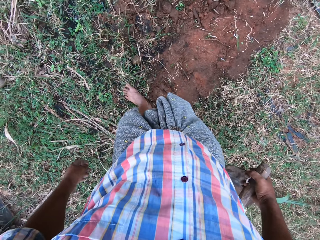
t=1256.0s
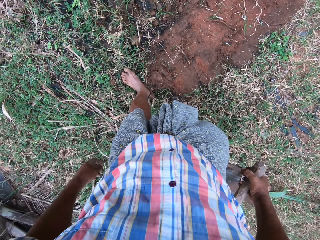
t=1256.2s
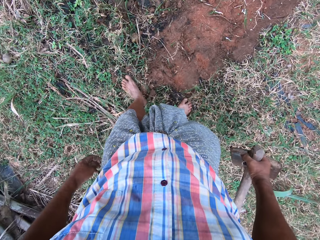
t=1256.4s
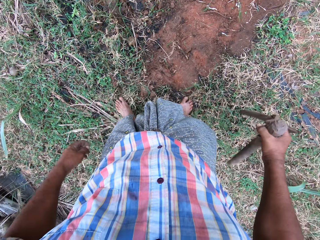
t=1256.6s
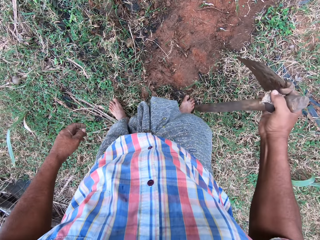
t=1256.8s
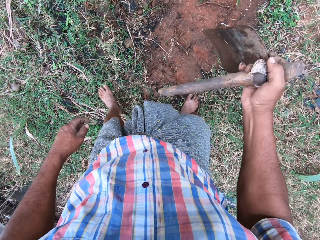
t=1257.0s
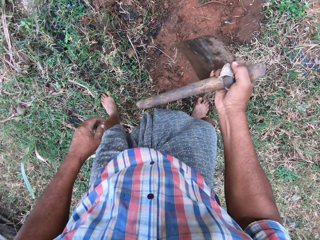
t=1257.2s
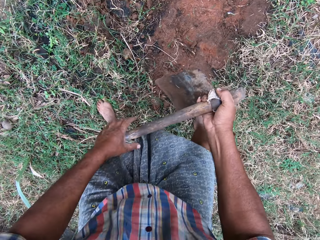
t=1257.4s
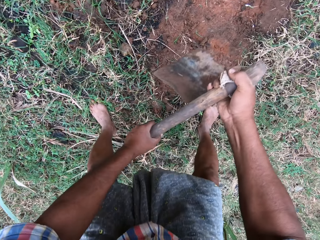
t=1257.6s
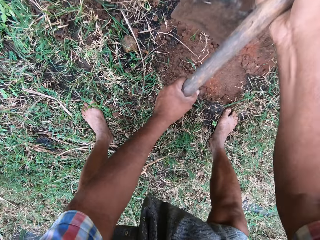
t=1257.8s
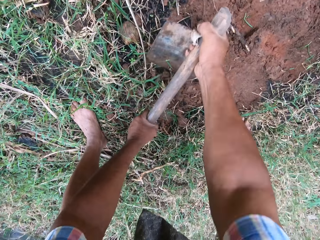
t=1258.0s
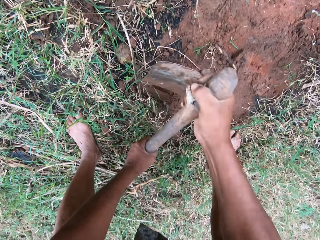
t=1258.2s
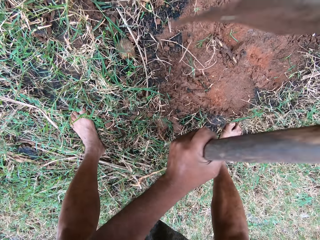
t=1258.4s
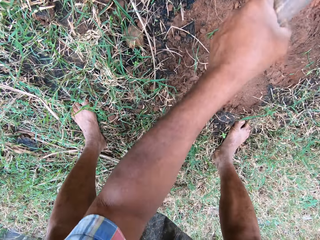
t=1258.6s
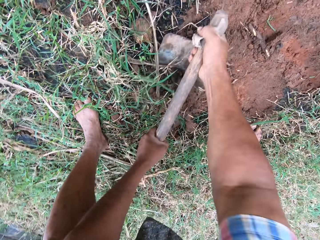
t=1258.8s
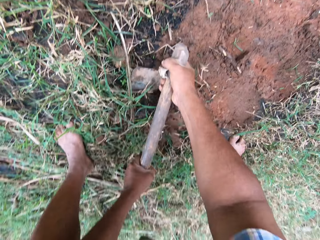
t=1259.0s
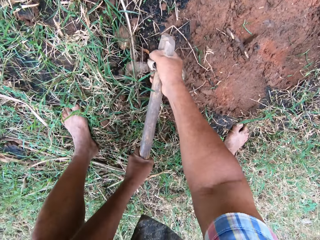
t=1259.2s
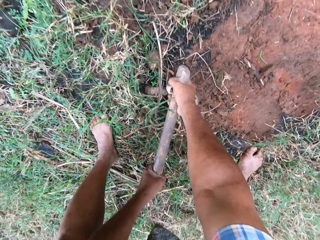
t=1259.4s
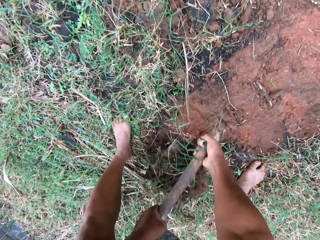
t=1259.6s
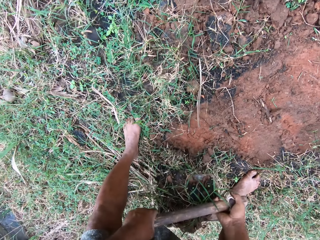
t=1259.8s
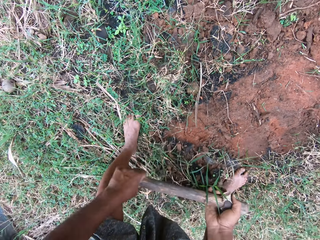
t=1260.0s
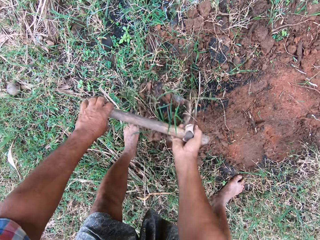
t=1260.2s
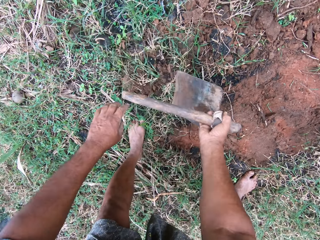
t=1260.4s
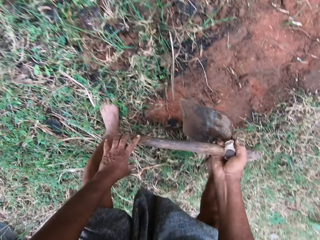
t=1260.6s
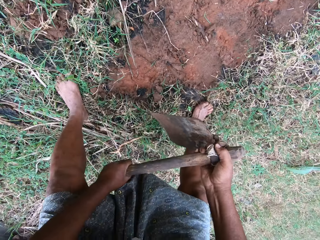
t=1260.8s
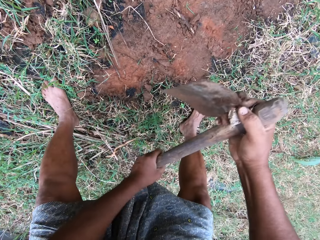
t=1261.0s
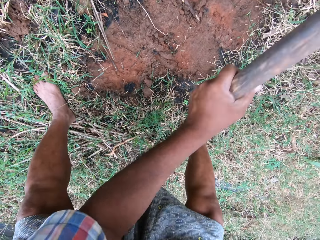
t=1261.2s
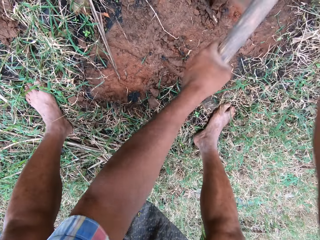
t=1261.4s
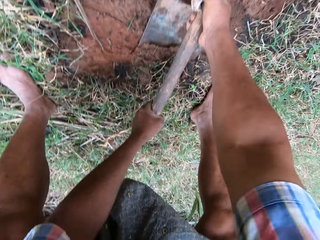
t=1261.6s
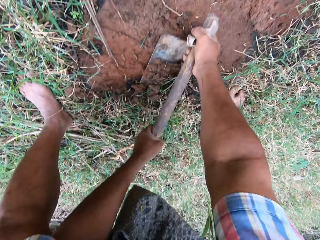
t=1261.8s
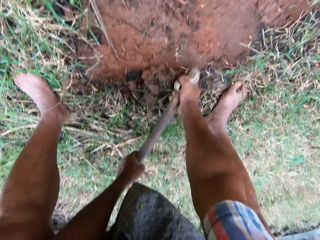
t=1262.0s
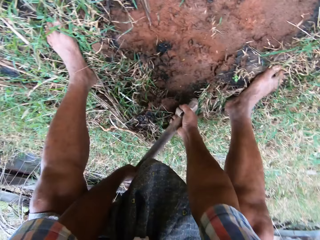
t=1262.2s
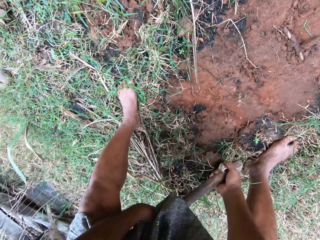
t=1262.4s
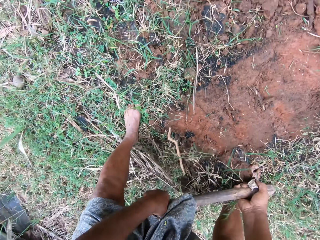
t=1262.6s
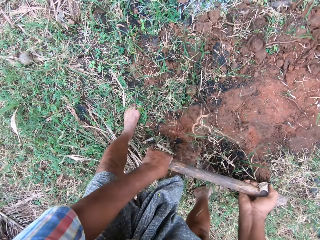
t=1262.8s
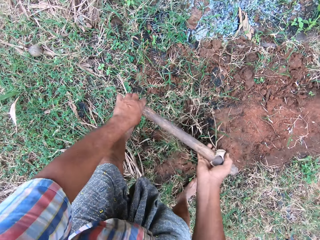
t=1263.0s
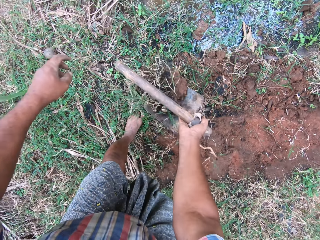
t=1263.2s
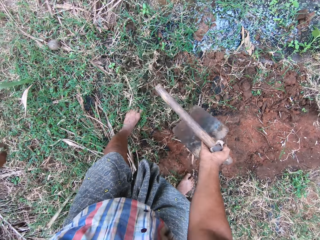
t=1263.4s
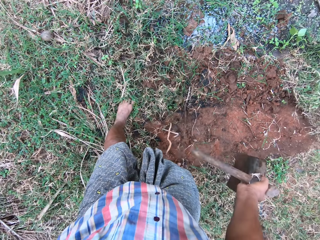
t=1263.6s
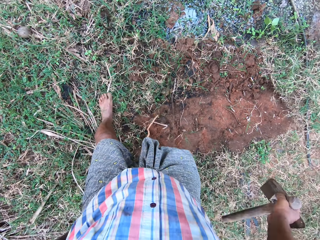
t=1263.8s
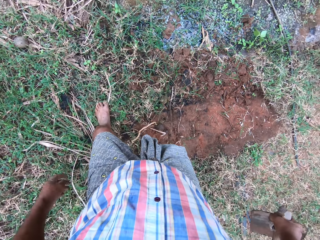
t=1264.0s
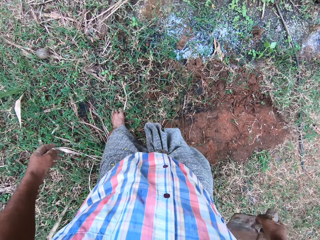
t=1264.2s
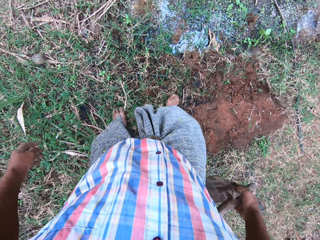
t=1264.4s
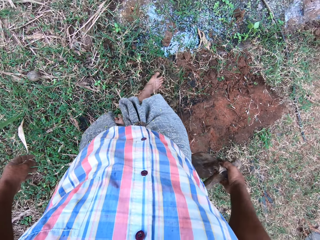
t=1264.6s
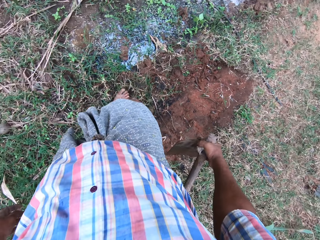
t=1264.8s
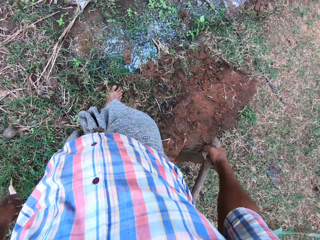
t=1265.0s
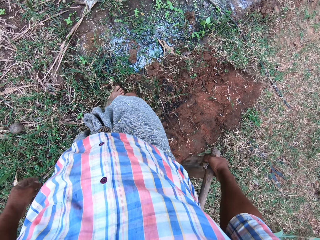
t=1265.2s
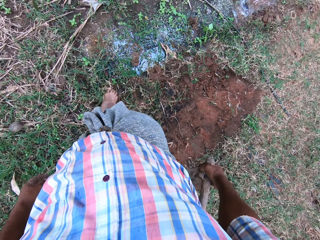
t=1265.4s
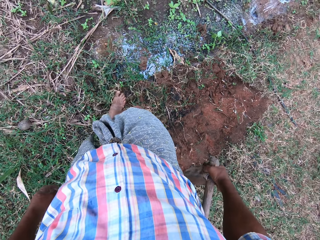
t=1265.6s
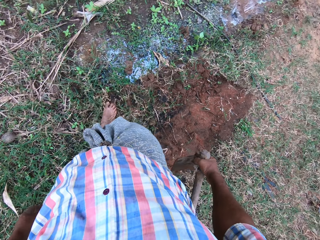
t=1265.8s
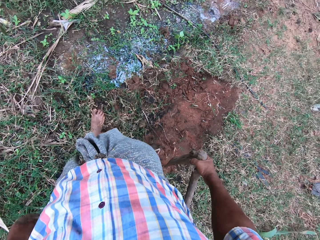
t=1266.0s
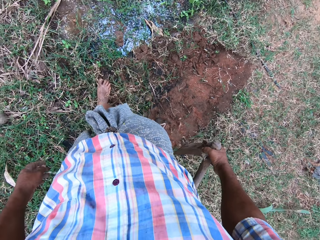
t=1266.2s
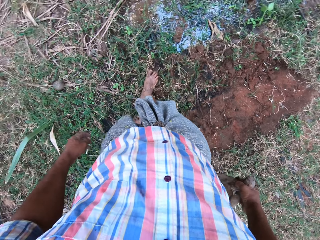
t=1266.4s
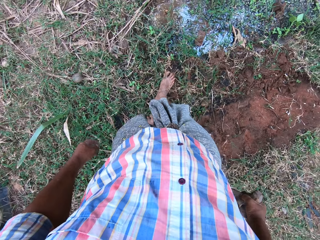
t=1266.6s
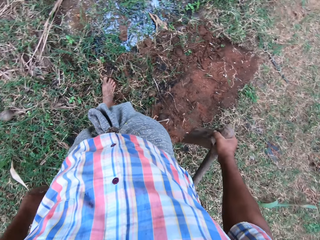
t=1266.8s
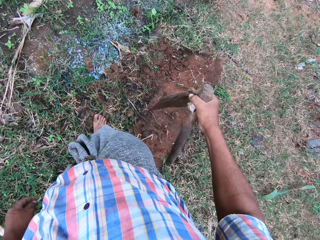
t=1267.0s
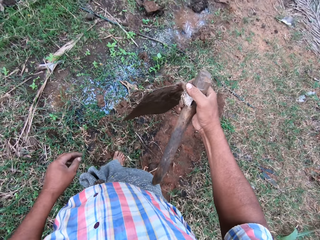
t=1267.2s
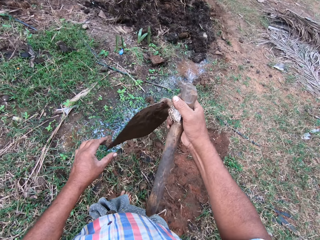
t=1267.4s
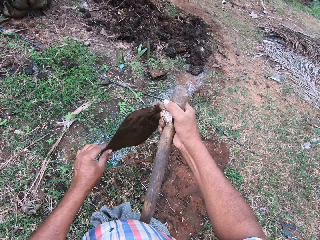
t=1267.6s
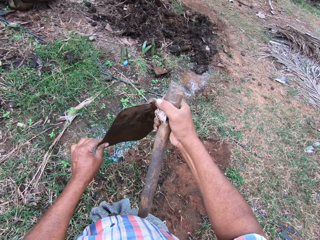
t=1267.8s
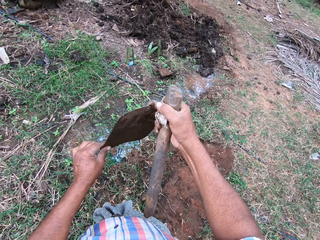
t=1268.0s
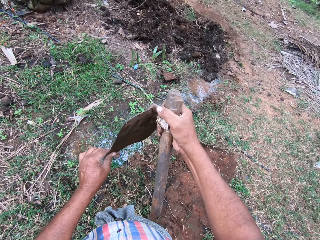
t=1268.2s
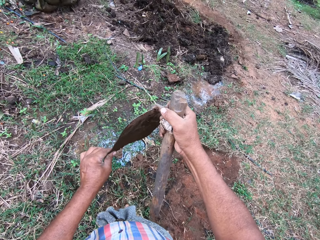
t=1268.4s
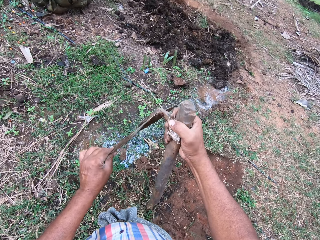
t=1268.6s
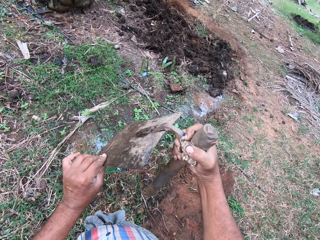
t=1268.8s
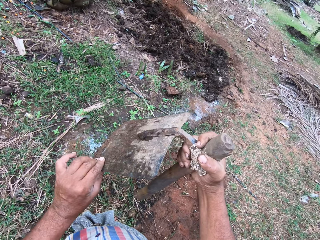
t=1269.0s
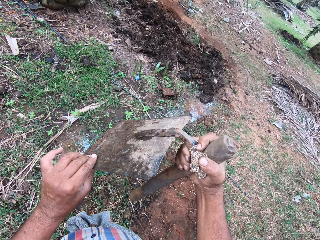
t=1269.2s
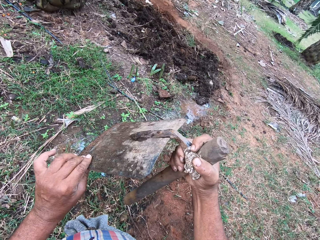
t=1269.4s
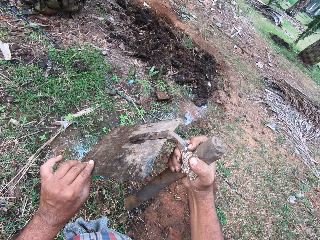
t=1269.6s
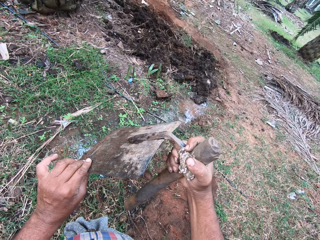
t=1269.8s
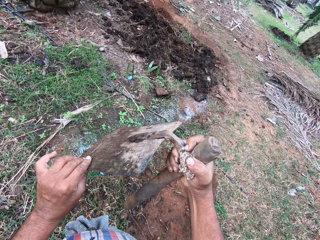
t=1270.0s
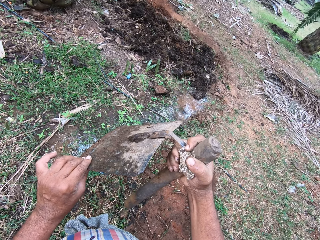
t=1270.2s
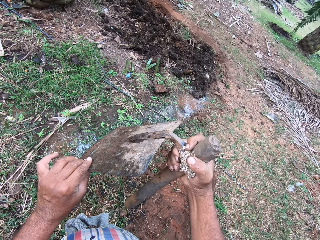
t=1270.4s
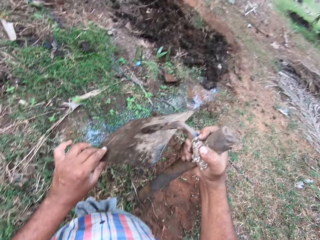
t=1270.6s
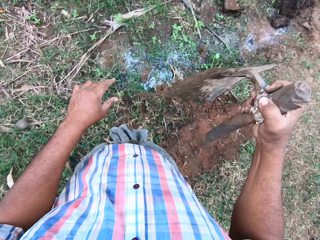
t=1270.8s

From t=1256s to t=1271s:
The camera wearer holds the hoe with both hands. He bends down. He tills the soil with the hoe. He stands up. He presses the soil with his feet. He touches the hoe. He adjusts the hoe blade. He twists the hoe.

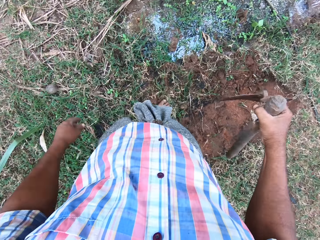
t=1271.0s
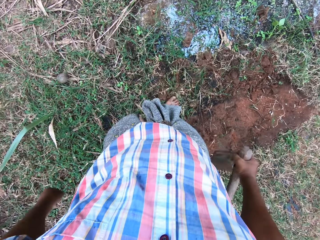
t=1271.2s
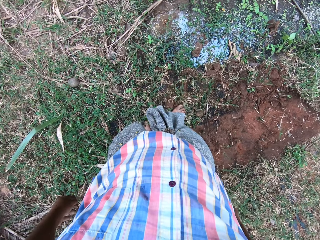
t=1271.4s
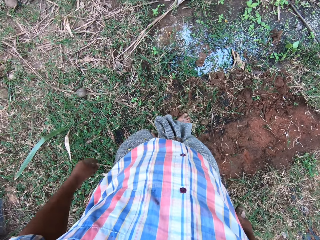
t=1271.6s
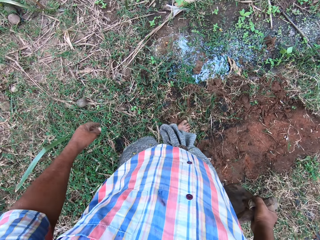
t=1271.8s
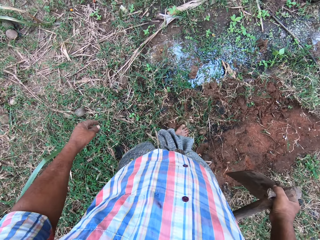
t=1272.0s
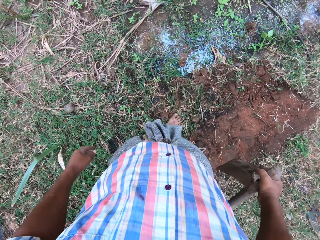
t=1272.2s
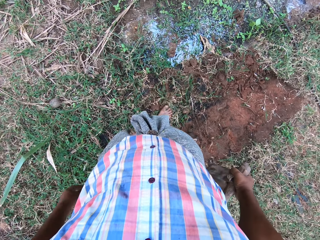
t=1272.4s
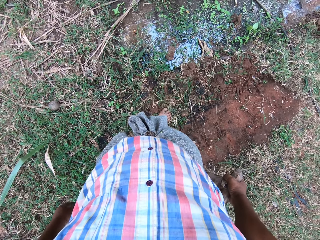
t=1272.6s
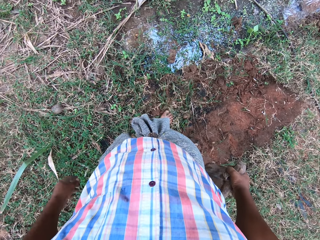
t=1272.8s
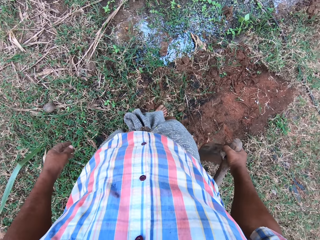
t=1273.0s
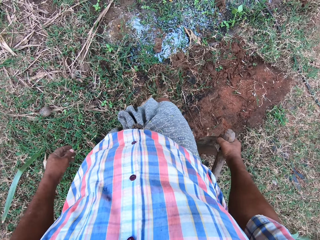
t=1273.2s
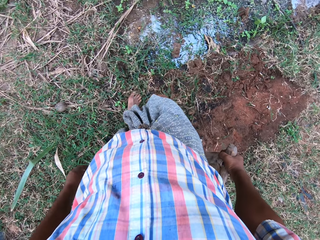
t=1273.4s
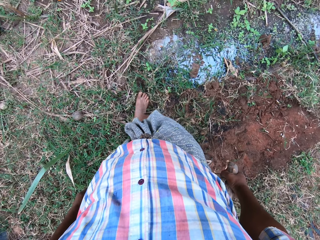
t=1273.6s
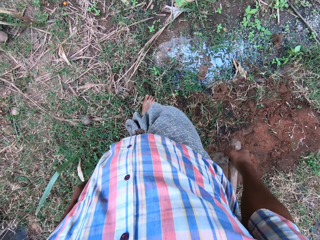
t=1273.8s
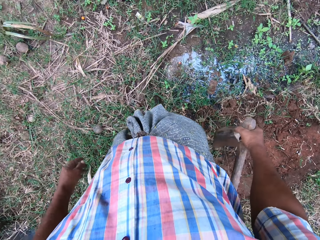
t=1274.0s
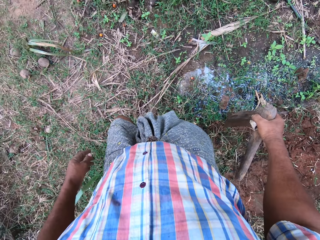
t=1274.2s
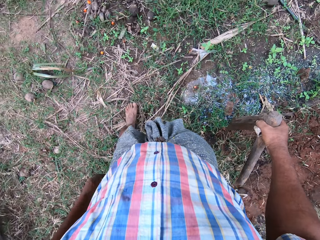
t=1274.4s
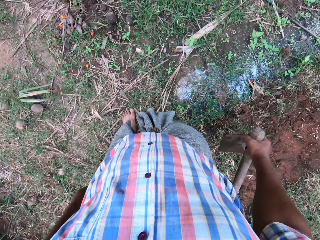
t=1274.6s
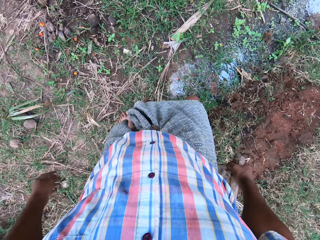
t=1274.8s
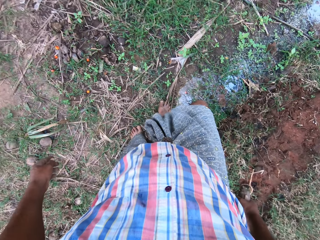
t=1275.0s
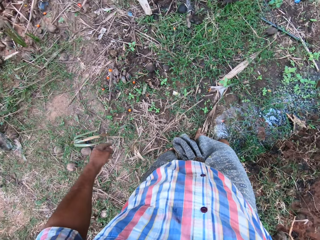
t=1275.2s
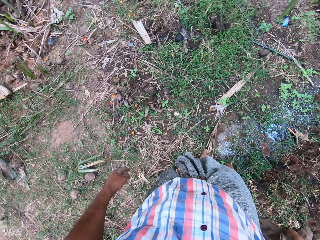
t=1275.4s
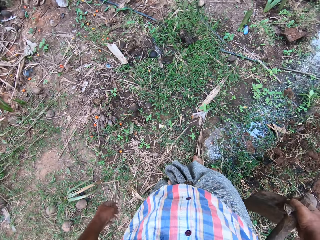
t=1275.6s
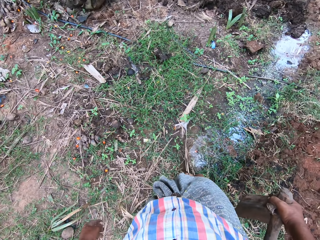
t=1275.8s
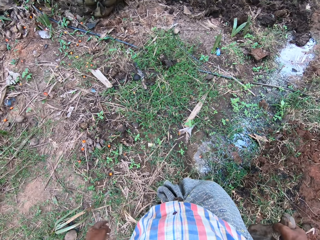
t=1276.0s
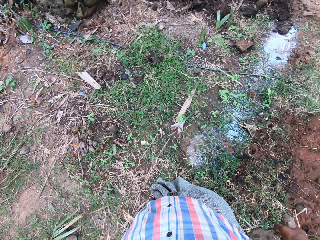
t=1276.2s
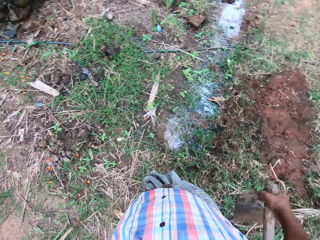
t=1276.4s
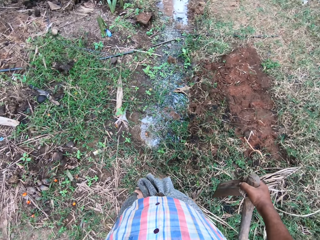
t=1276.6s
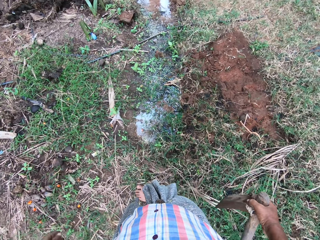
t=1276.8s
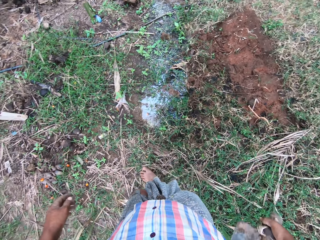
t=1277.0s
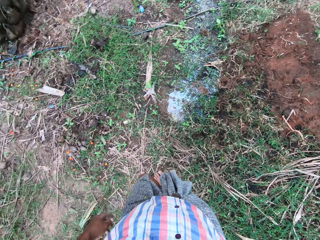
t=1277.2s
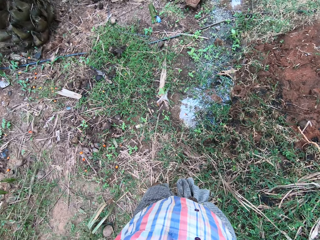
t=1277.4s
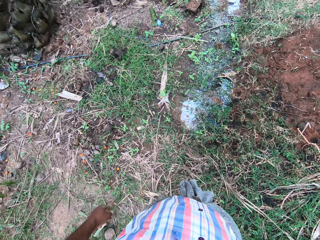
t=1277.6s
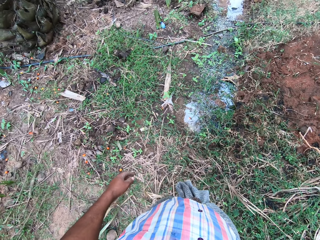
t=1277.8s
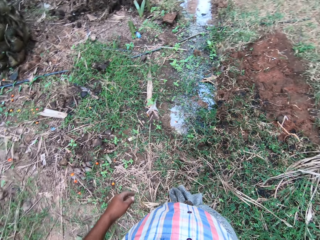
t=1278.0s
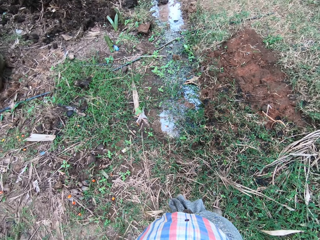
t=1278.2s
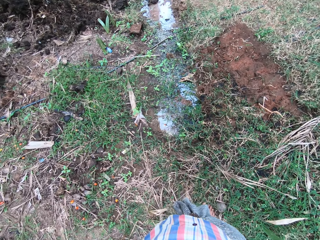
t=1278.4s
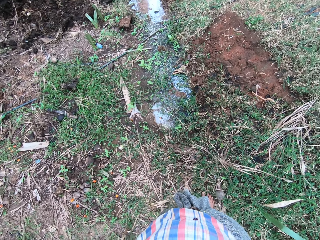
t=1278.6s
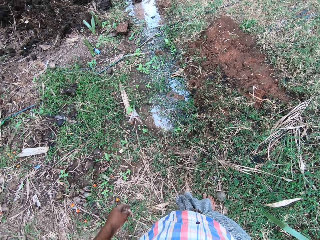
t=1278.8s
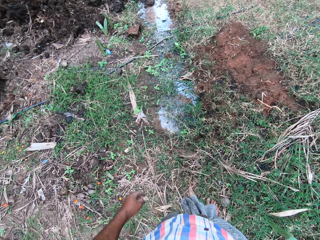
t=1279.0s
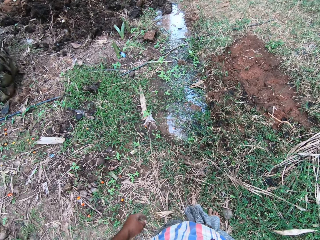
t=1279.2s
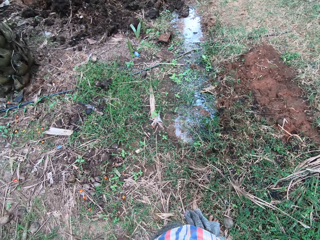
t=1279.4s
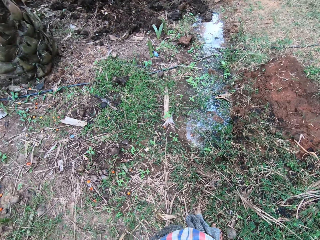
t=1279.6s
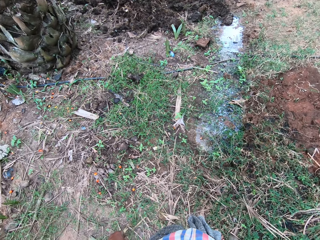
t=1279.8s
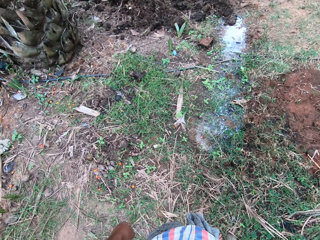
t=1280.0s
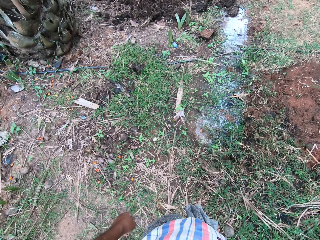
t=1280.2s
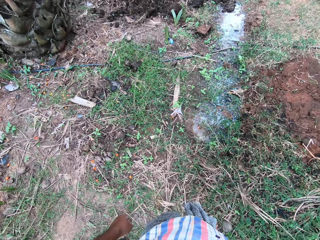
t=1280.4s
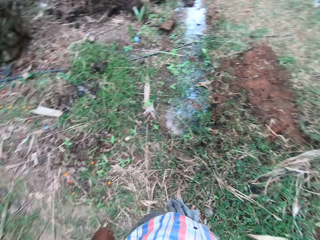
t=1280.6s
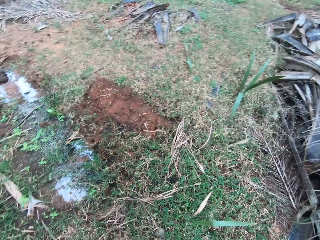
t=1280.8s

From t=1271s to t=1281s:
The camera wearer holds the hoe with the right hand. They walk around. They stand up.
